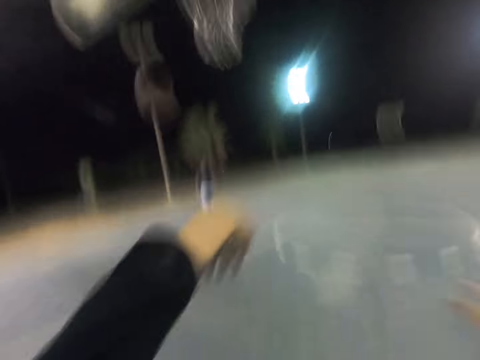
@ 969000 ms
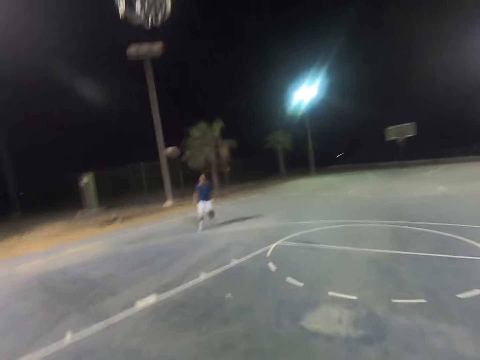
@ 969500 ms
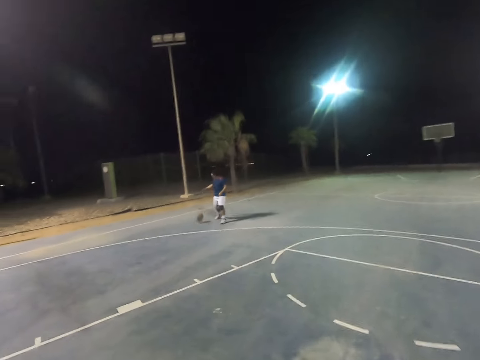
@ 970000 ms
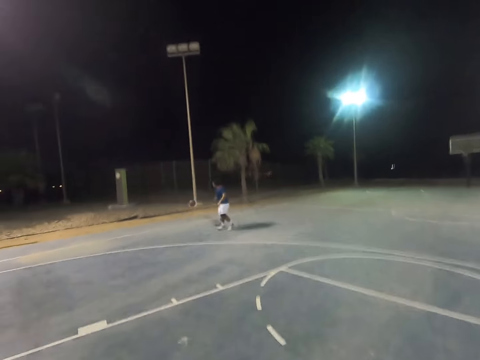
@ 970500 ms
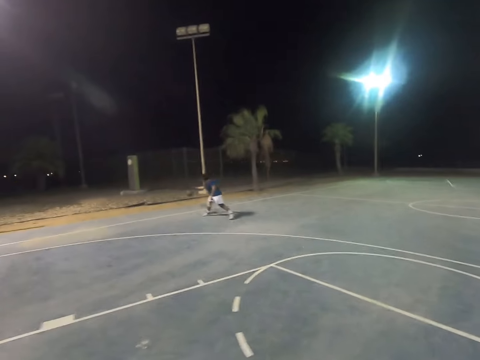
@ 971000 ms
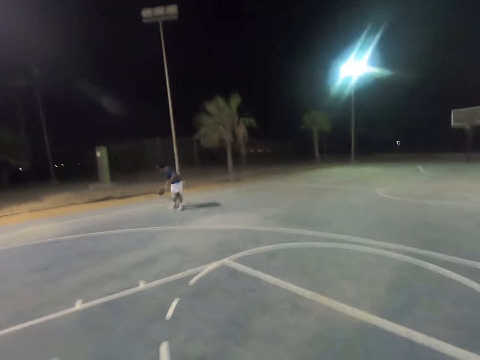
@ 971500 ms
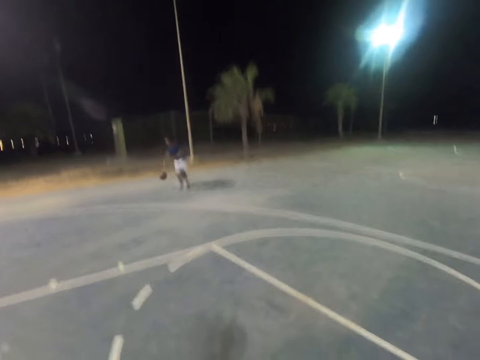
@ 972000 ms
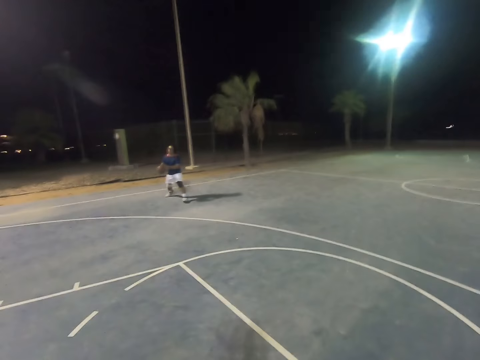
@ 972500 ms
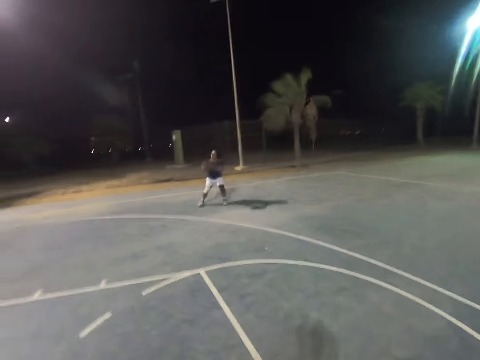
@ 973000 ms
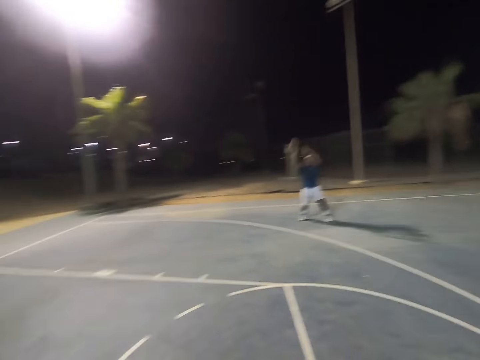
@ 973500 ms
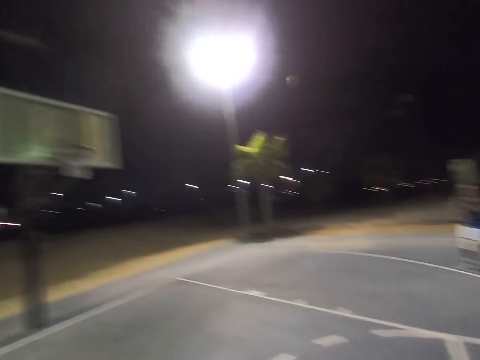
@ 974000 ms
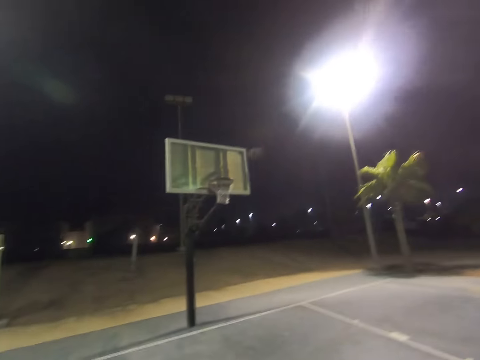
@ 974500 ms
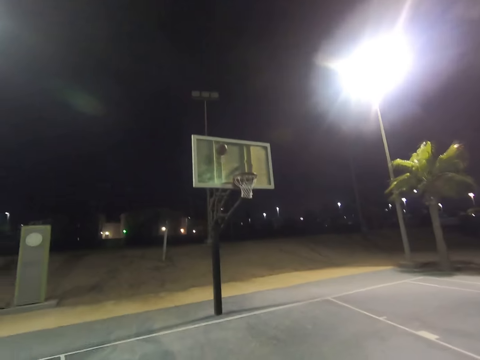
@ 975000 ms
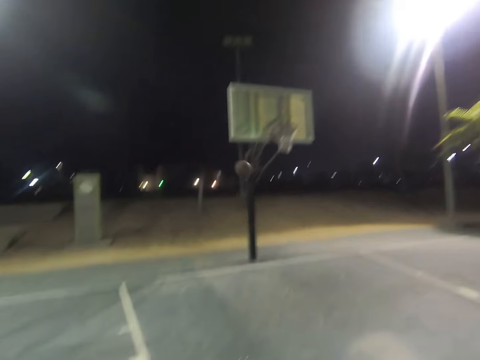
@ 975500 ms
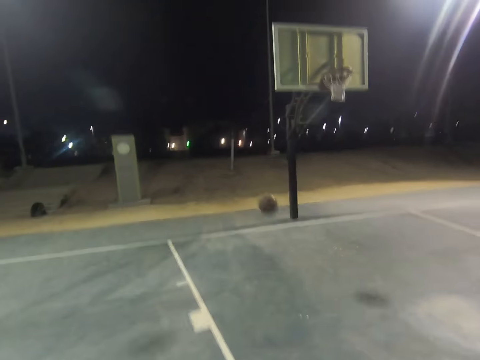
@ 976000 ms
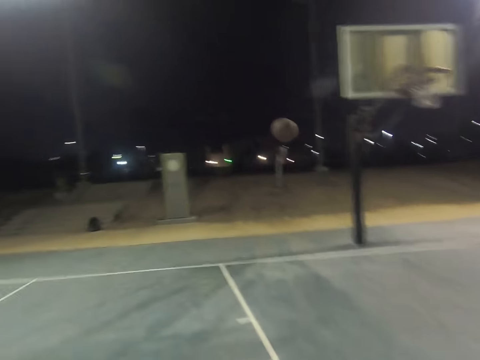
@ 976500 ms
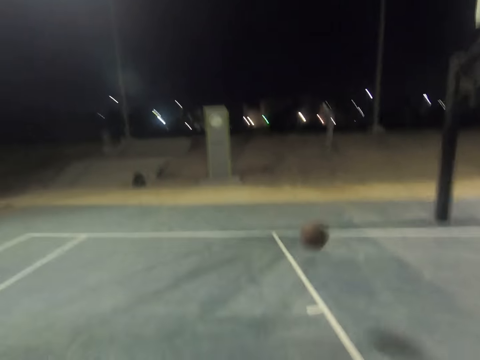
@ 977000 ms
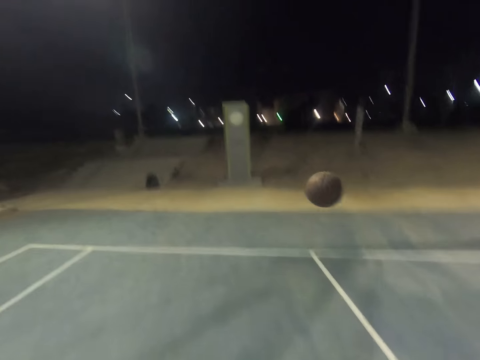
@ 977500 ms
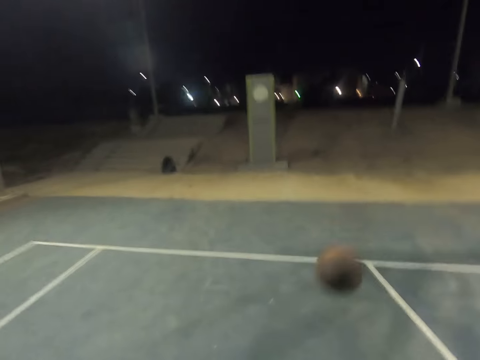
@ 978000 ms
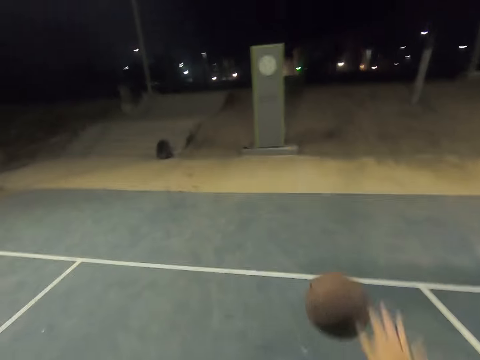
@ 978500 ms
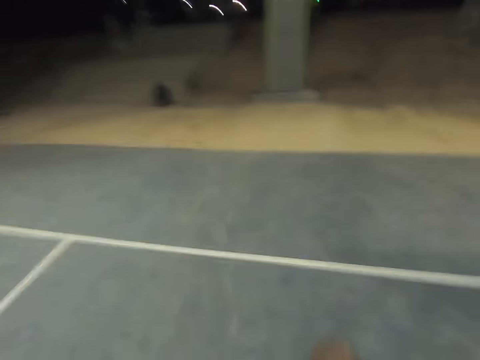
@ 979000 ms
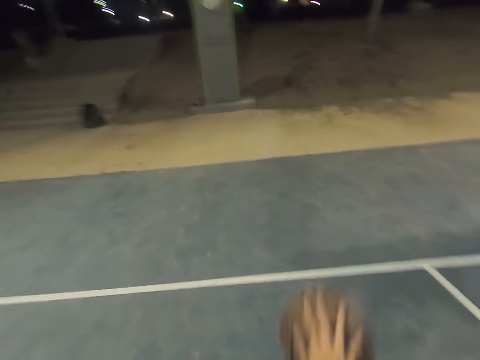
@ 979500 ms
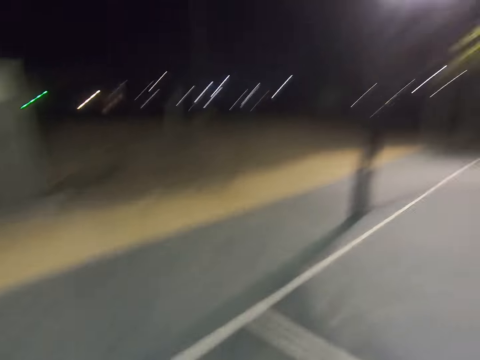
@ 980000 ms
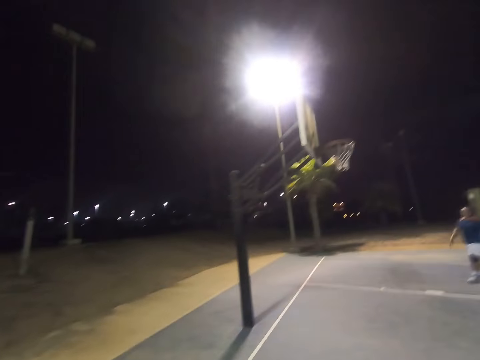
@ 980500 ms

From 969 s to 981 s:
The camera wearer throws the ball to a person. The person catches the ball and shoots the ball.

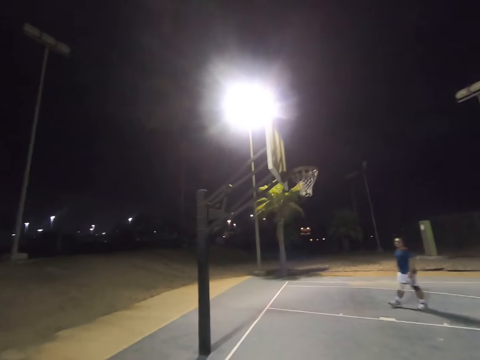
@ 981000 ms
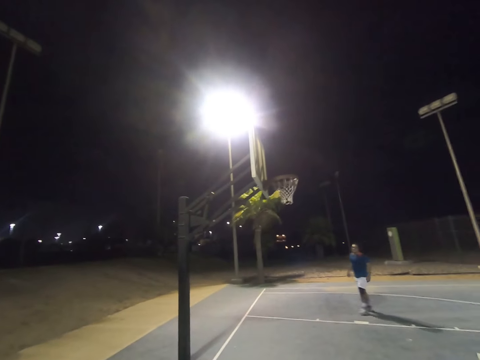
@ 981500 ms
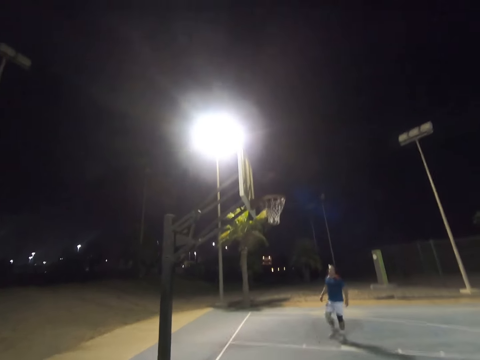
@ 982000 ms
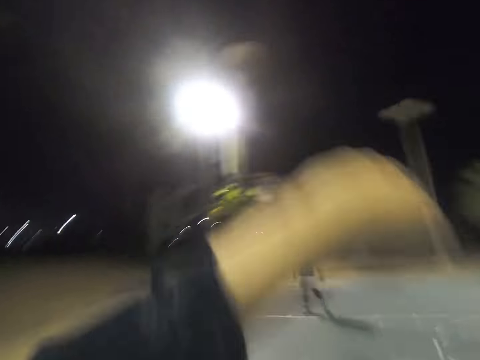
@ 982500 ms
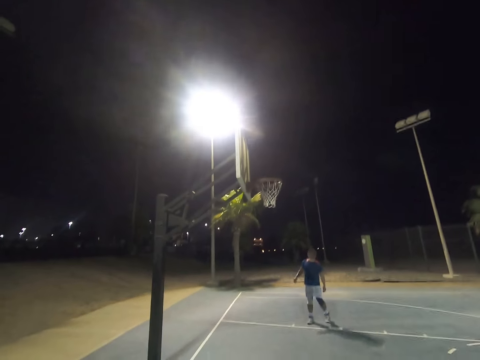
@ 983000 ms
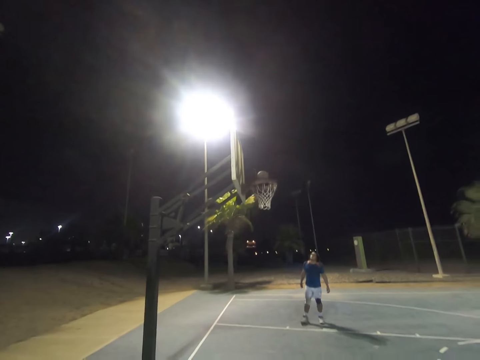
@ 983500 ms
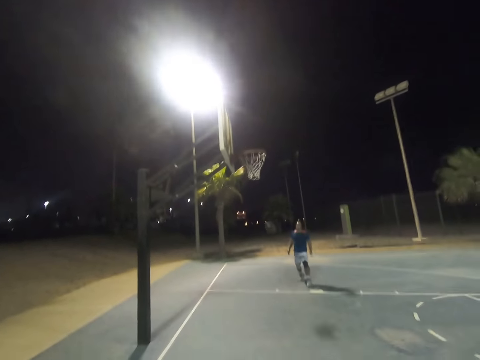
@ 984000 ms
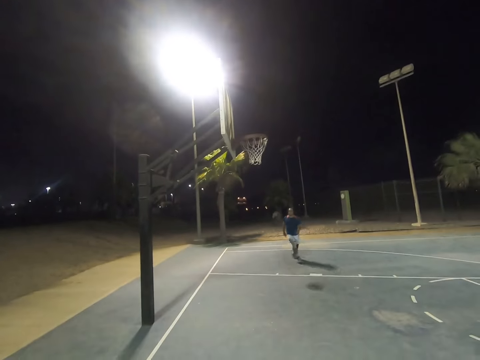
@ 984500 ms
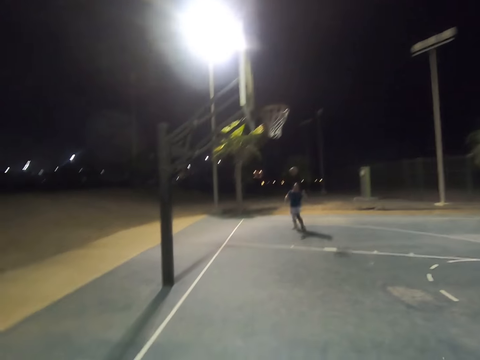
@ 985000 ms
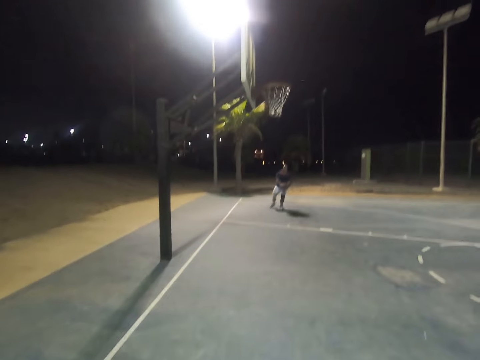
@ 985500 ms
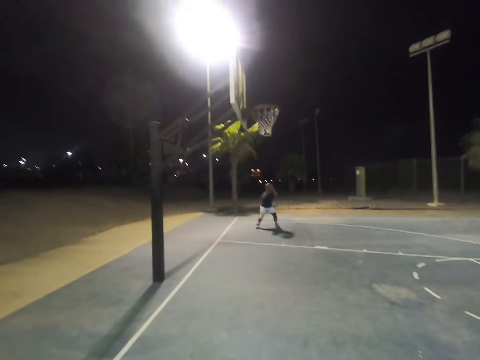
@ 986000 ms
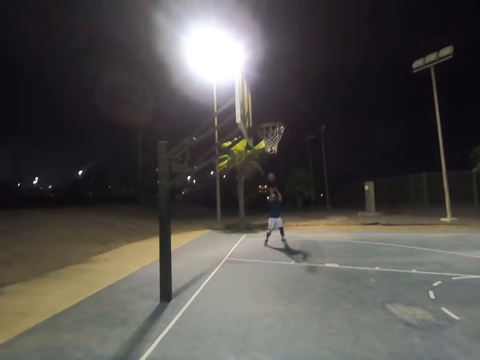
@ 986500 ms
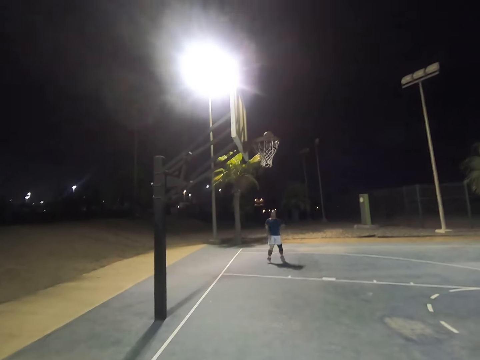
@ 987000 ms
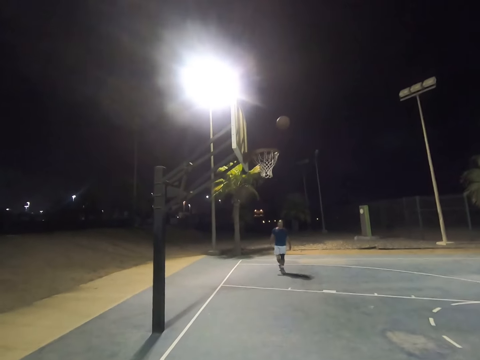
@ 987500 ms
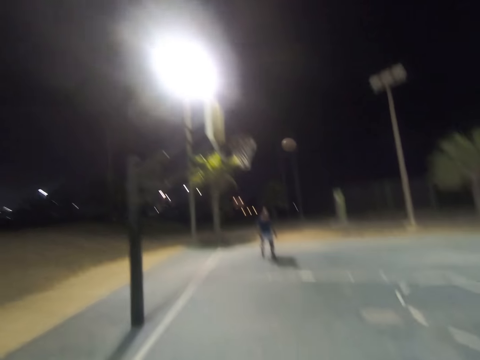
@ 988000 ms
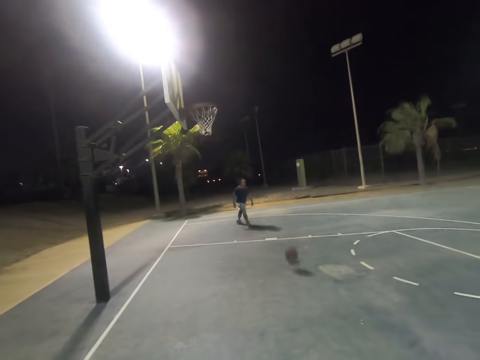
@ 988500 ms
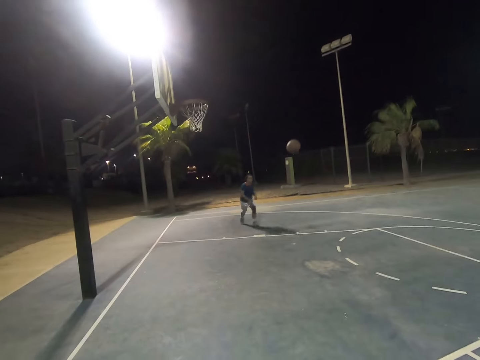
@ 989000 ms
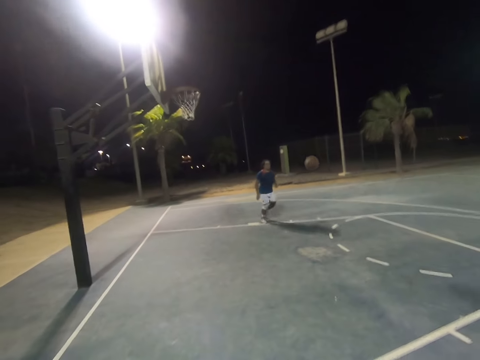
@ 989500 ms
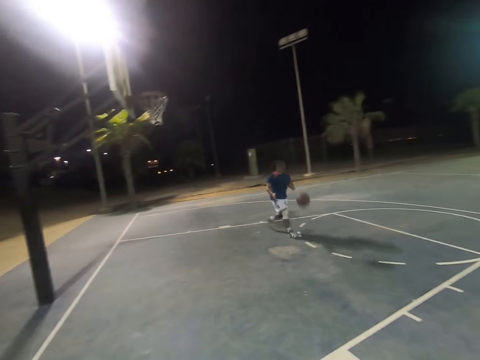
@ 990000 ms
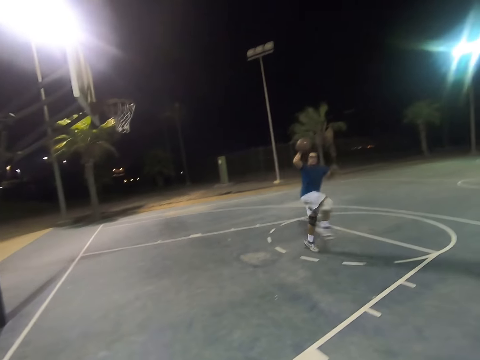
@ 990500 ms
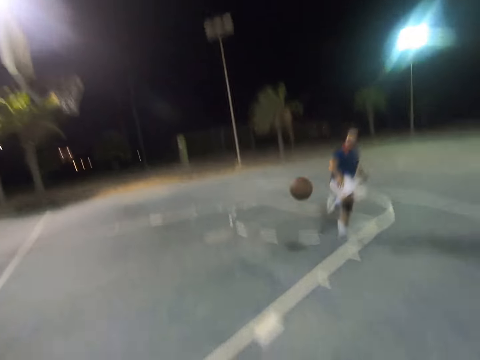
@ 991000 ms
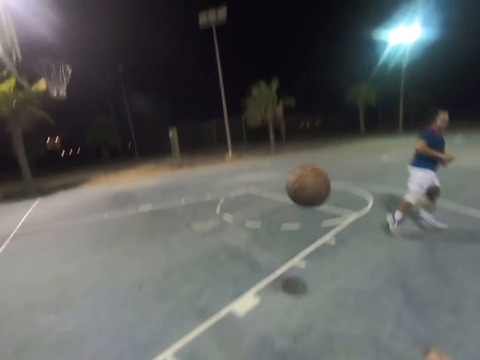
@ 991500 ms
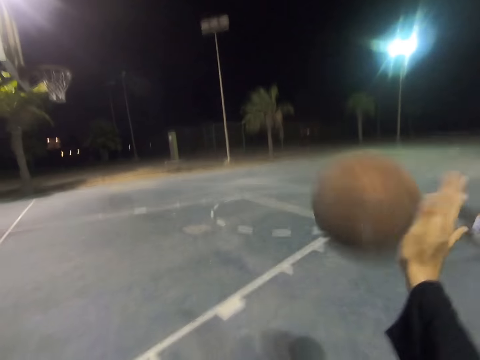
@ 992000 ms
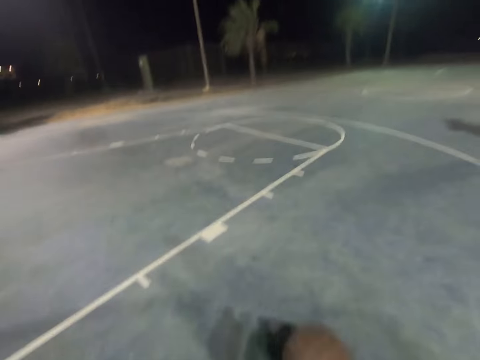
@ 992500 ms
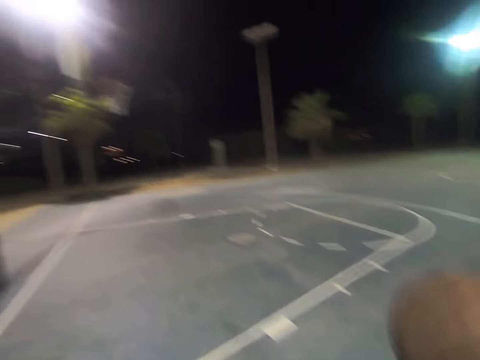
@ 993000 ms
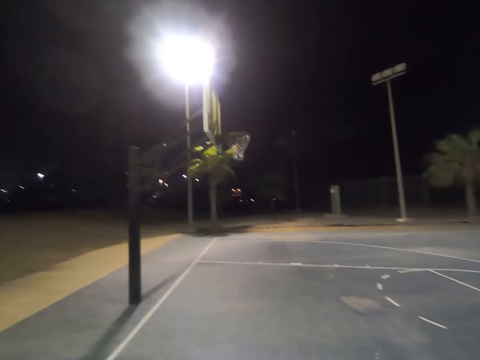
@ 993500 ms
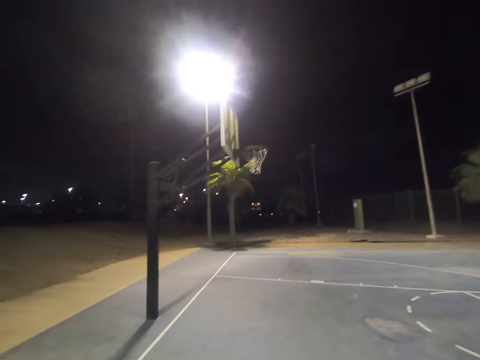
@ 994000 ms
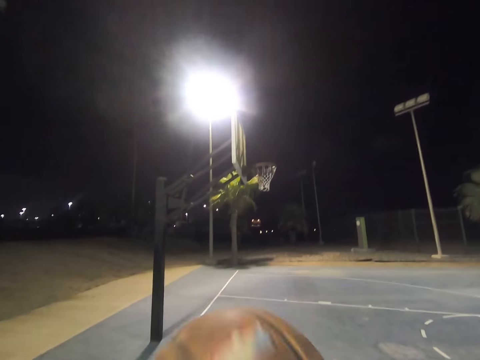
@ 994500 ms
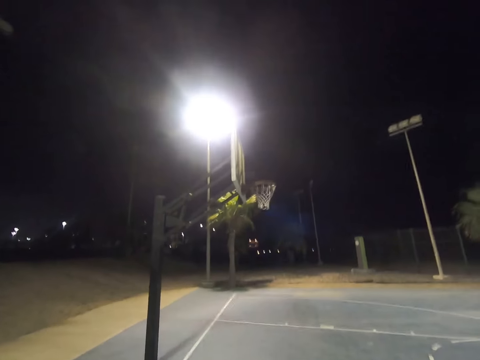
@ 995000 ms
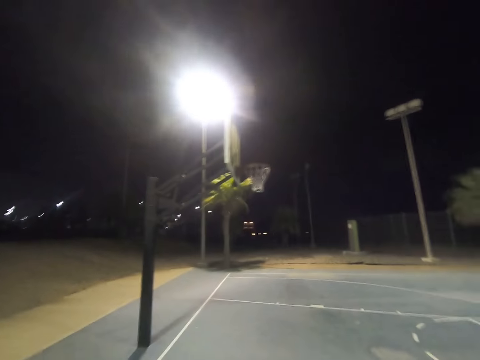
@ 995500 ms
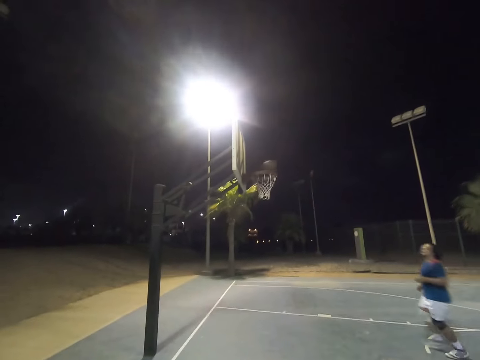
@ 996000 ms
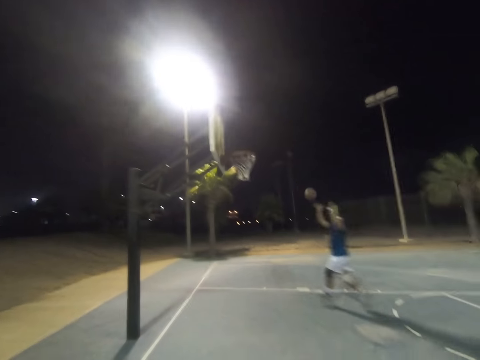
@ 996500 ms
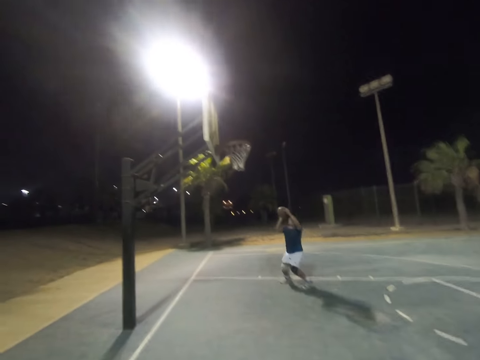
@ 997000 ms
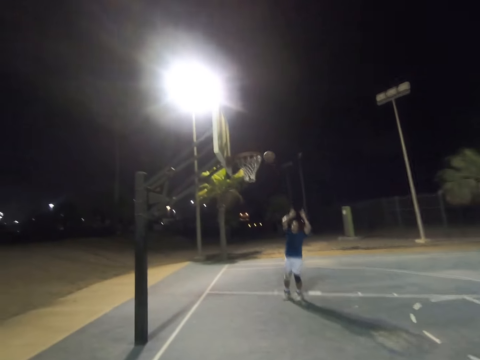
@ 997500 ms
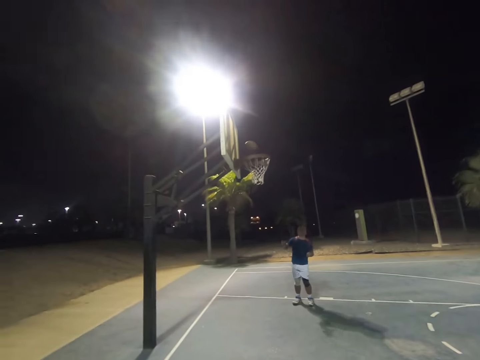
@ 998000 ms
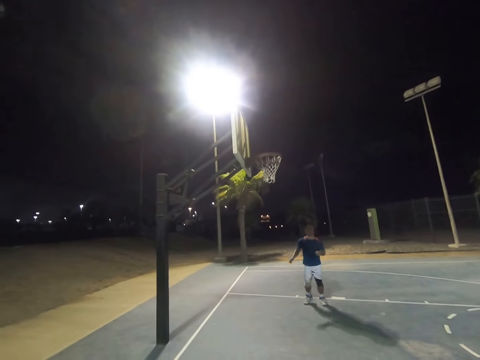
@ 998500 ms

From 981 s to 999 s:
The camera wearer shoots the ball. A person catches the ball and shoots the ball. The person catches the ball and throws the ball to the camera wearer. The camera wearer shoots the ball. The person catches the ball and shoots the ball.
